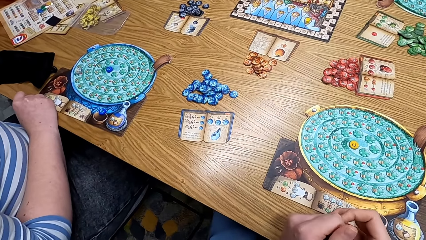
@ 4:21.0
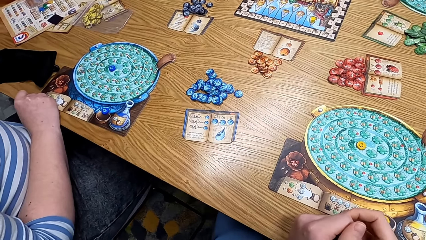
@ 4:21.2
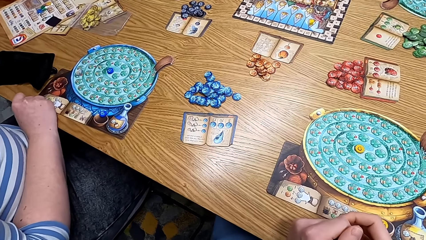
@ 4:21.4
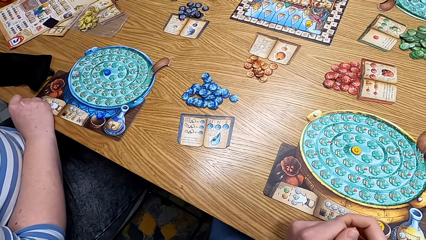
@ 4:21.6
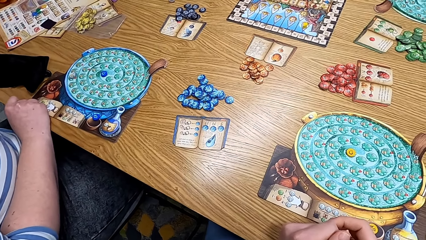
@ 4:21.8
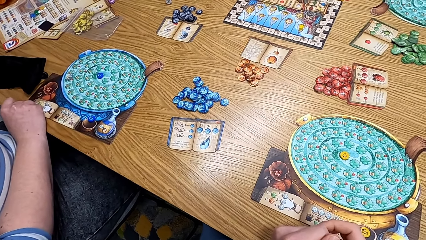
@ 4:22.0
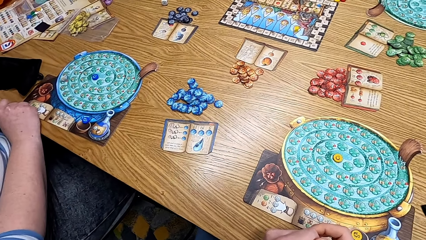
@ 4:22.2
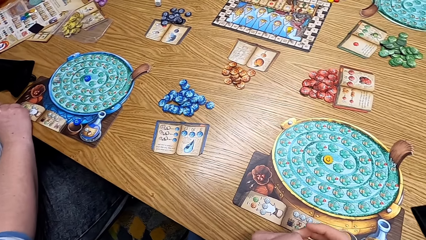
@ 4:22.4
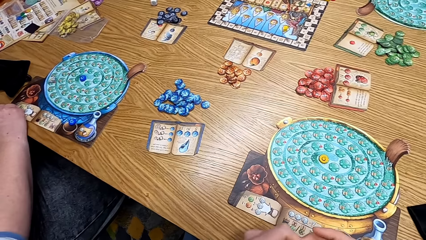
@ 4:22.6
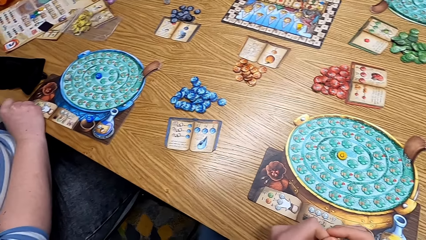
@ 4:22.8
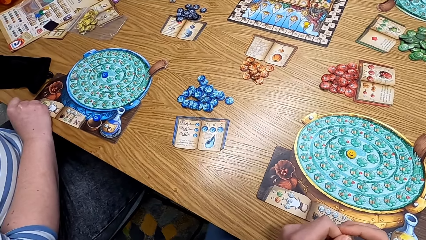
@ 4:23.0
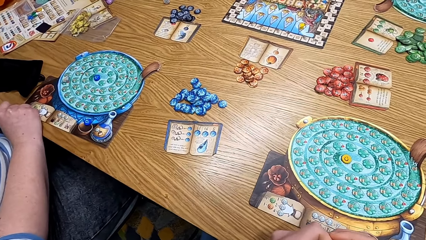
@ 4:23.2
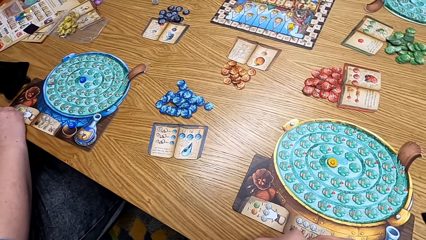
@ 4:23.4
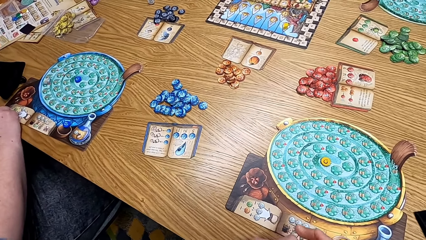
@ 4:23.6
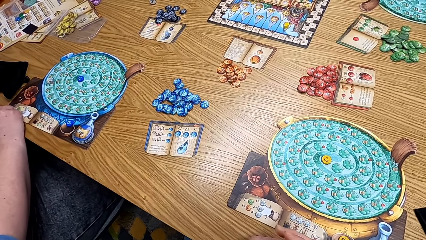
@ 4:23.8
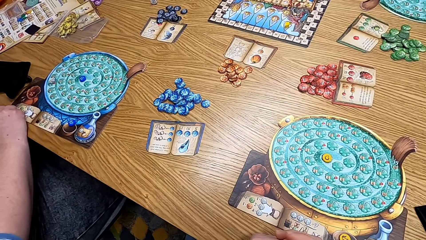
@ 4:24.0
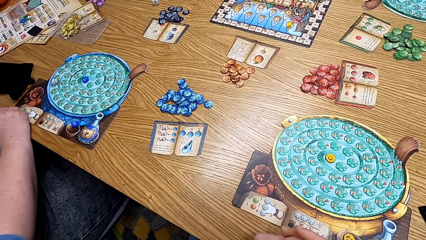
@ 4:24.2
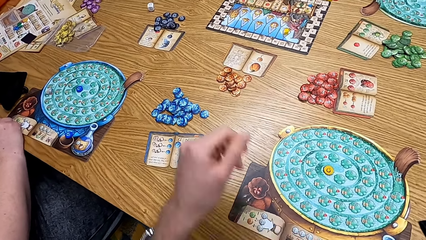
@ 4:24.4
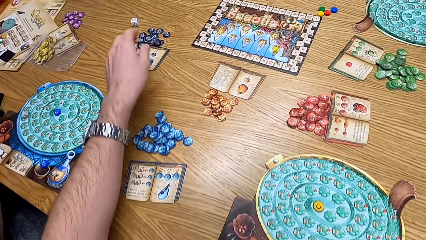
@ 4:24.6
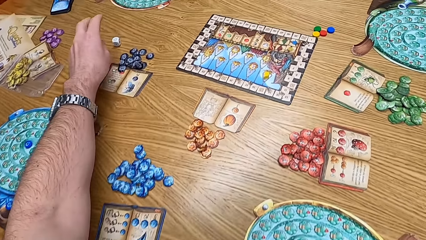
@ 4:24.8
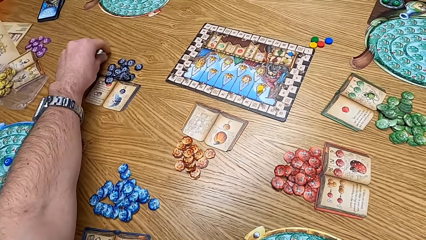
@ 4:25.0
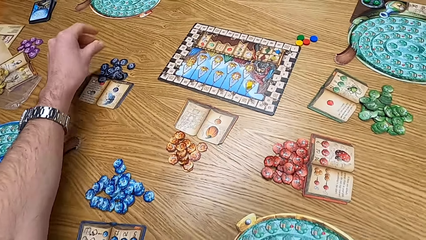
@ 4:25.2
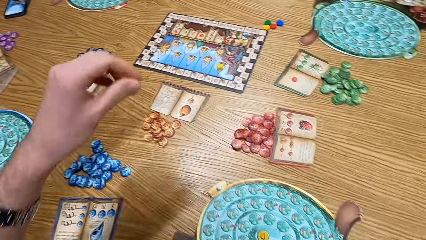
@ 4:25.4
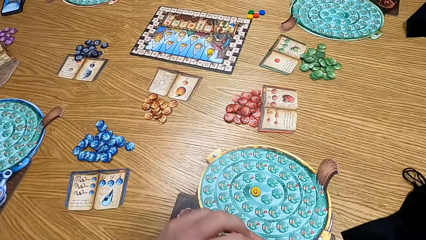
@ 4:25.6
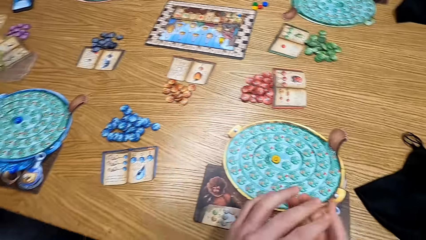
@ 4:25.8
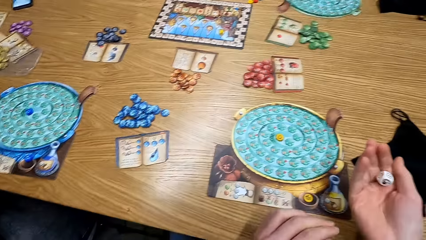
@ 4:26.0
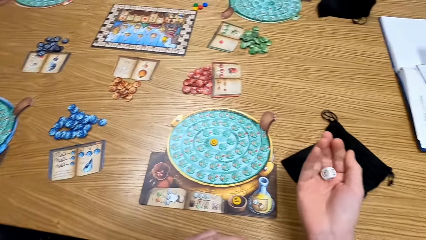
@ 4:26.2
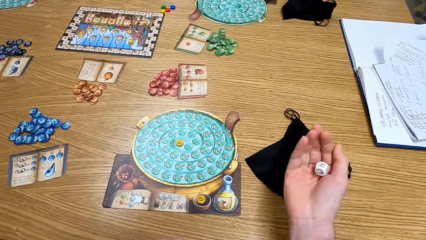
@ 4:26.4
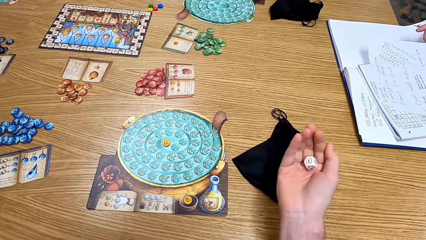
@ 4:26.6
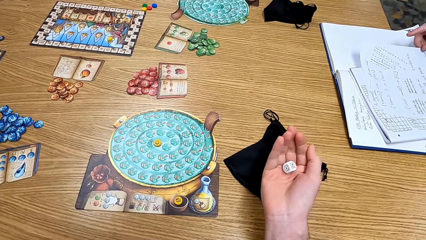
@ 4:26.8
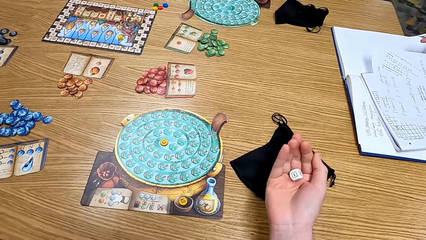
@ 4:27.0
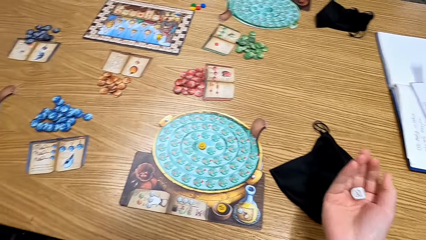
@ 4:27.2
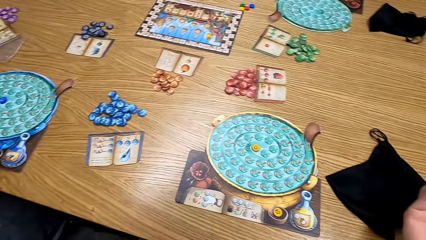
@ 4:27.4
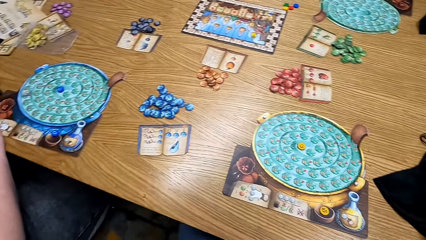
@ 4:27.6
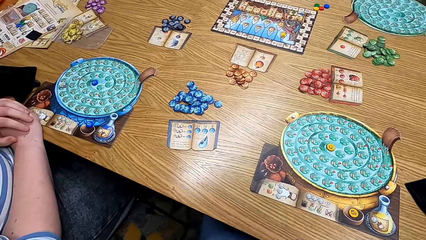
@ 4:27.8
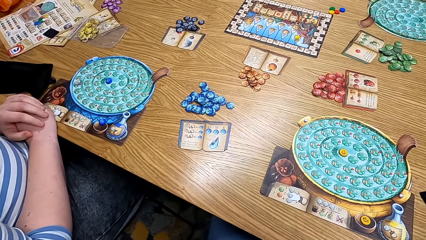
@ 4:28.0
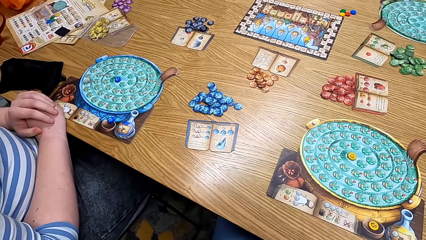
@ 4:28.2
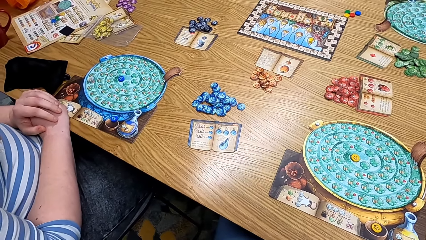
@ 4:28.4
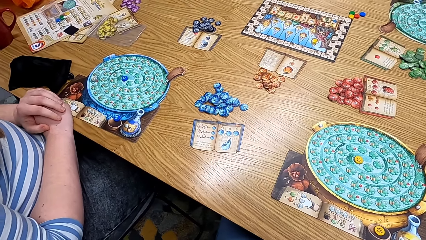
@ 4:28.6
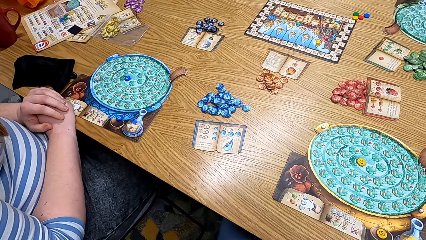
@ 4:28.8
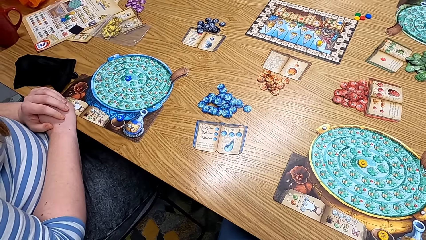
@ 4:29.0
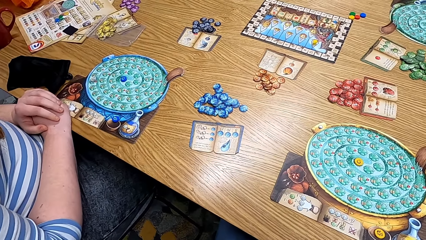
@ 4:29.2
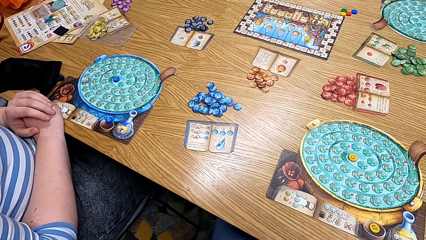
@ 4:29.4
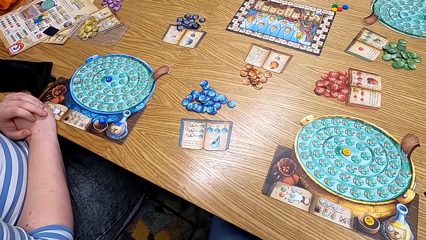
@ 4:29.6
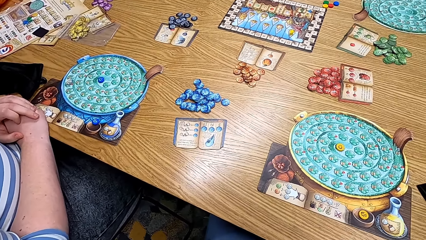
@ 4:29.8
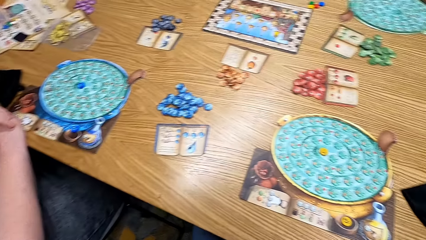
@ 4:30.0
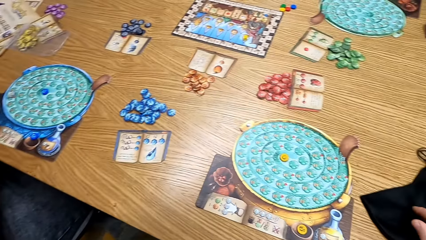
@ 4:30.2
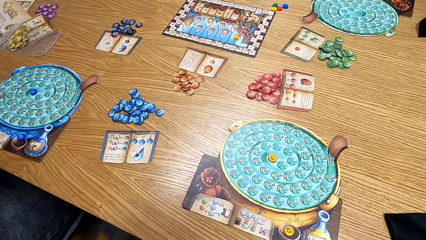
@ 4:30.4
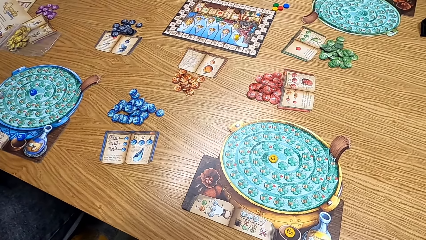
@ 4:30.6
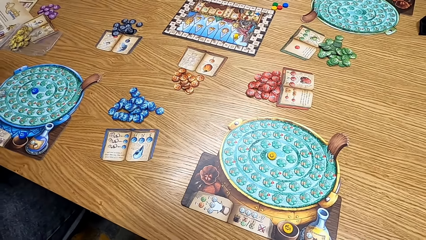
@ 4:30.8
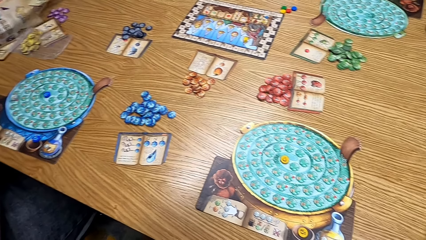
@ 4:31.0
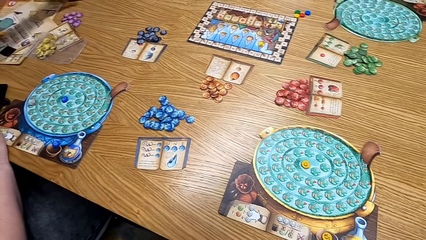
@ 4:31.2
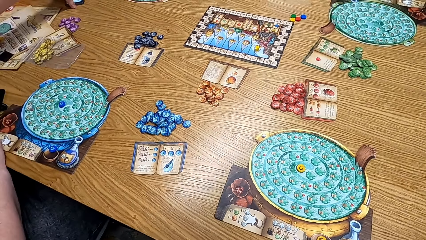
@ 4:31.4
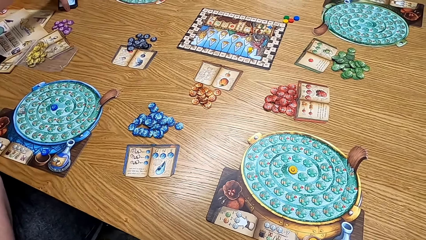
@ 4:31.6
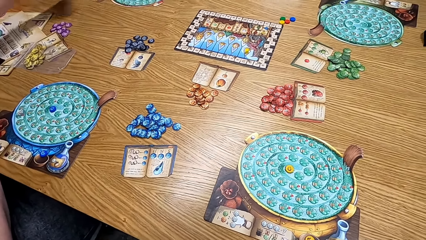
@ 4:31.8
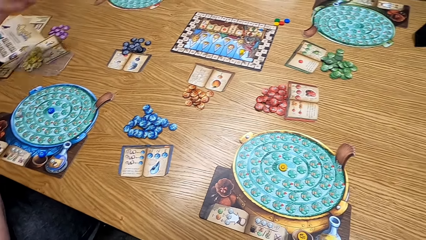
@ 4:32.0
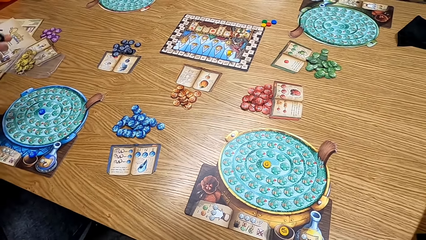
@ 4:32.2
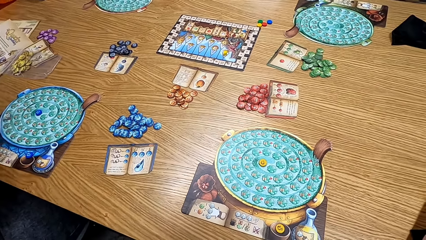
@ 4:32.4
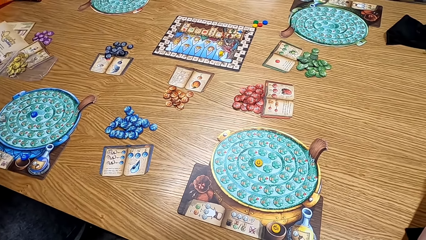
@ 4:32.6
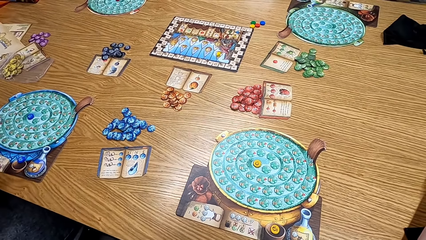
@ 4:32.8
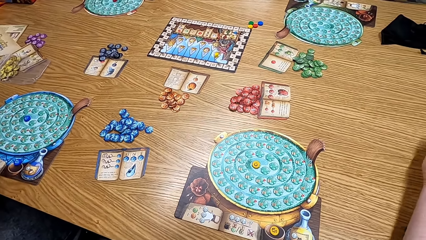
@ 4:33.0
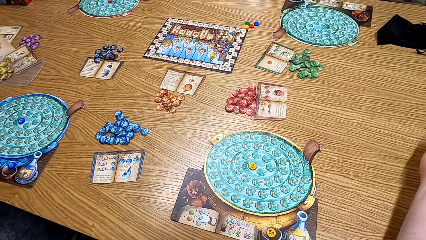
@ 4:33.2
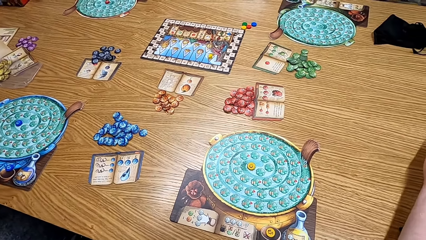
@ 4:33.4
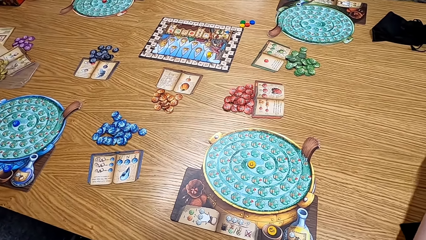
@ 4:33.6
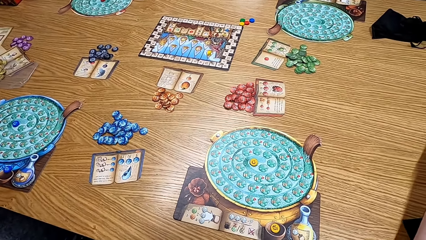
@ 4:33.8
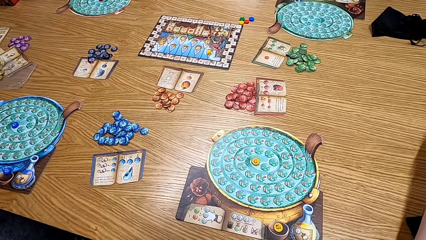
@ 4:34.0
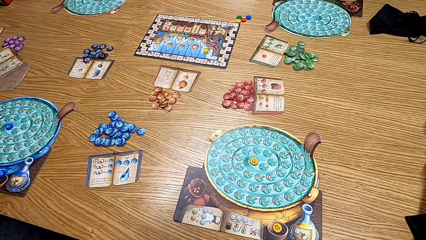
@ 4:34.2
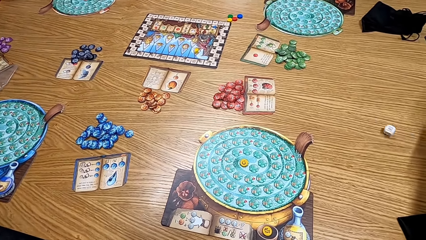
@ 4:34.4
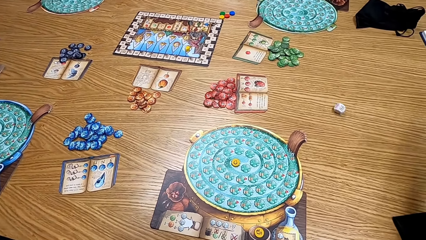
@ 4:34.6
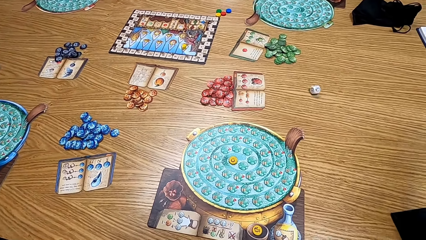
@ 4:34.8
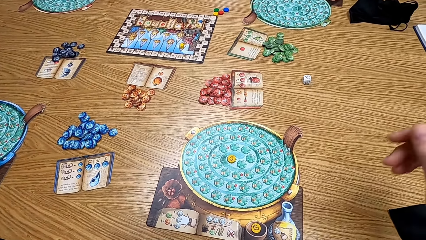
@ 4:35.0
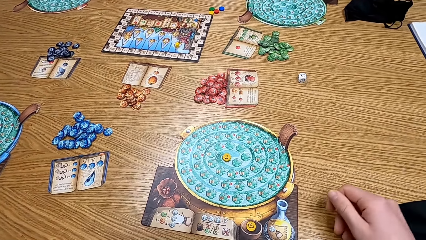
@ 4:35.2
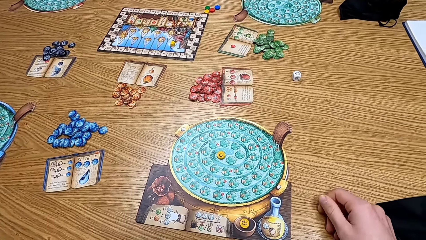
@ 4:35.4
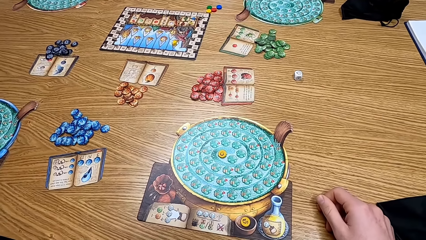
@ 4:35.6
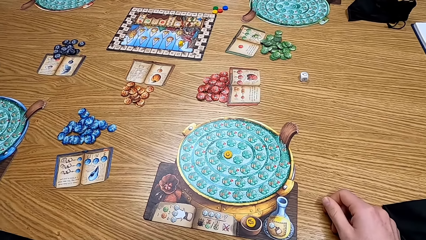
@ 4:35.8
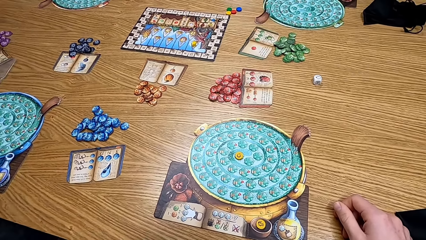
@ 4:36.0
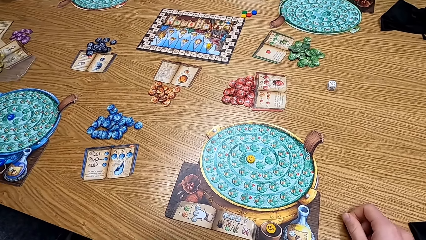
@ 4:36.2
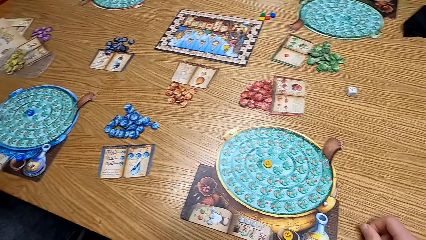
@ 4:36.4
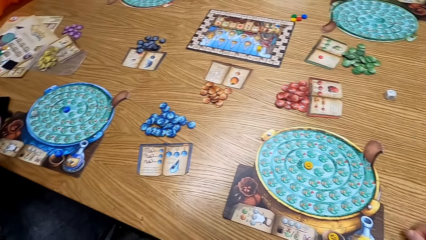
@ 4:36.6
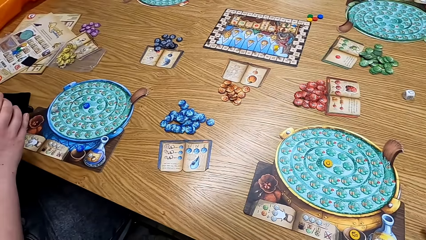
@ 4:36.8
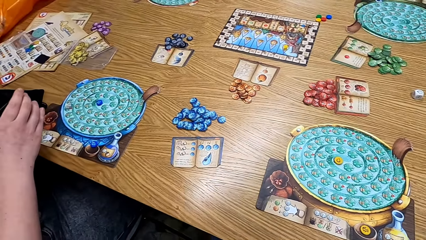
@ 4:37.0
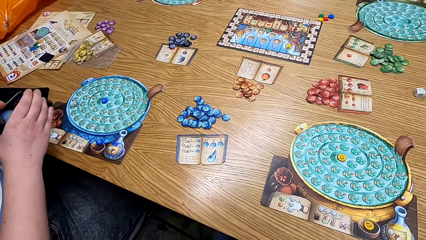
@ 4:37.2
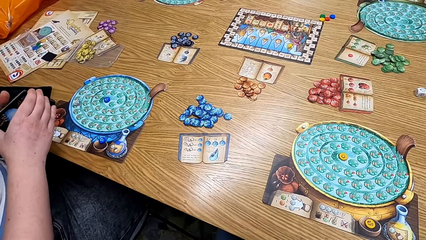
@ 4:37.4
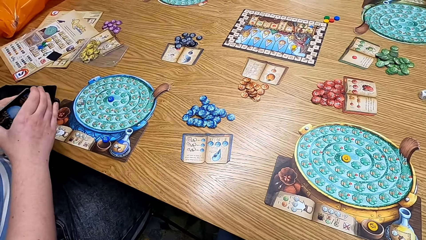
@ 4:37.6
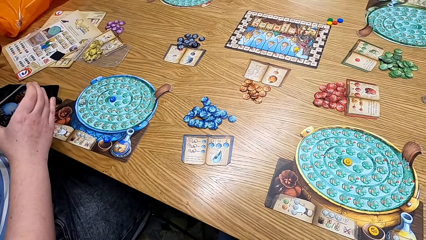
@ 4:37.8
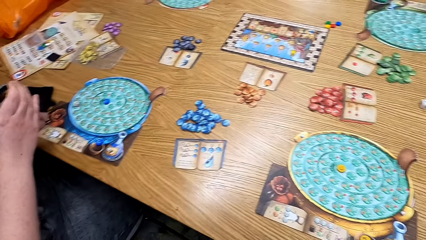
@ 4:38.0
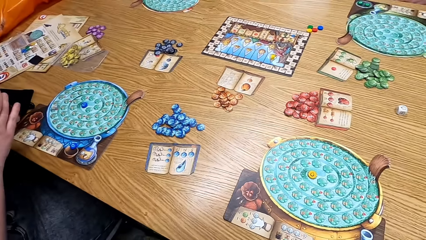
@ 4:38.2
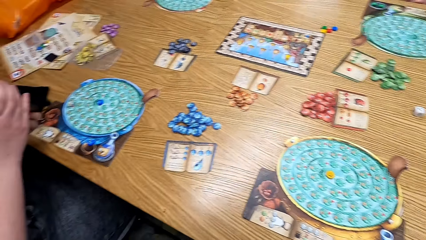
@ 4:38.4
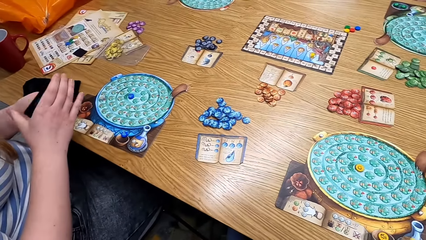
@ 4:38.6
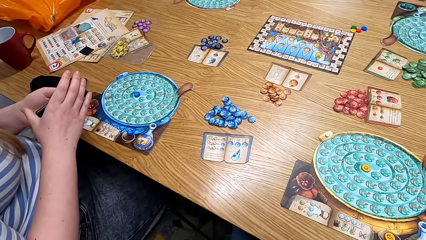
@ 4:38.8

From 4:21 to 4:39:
The camera wearer plays the game. They pick up the dice from the table. They shake the dice. They look at the table. They throw the dice on the table. They look at the table.
